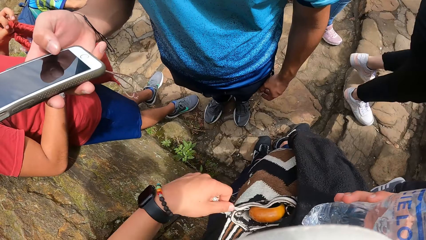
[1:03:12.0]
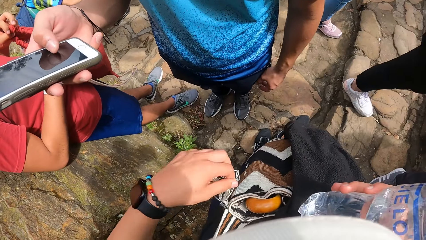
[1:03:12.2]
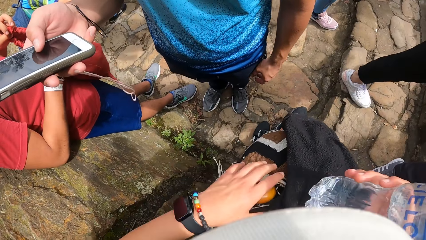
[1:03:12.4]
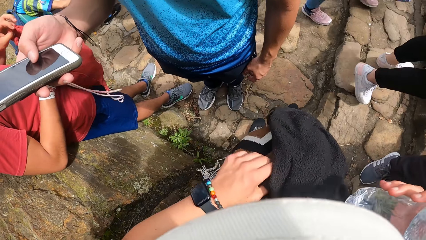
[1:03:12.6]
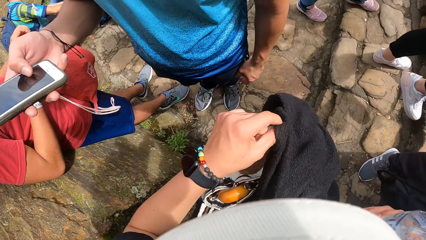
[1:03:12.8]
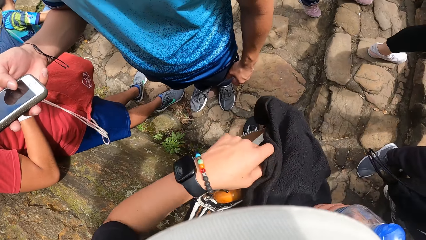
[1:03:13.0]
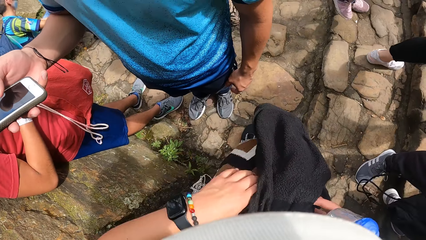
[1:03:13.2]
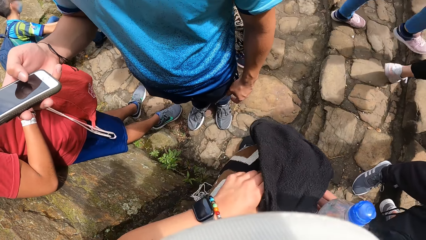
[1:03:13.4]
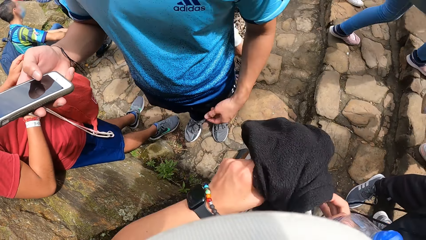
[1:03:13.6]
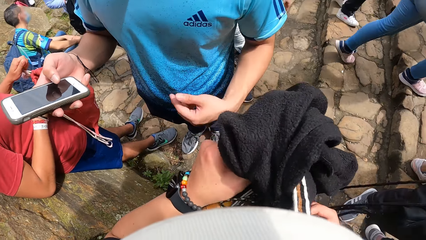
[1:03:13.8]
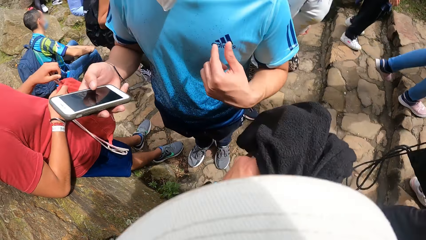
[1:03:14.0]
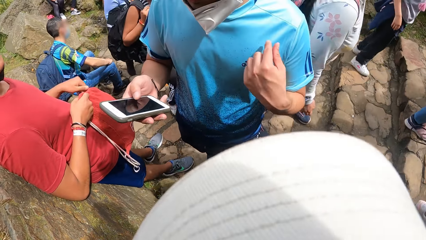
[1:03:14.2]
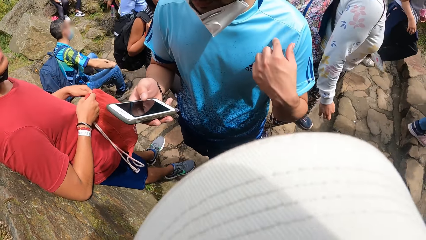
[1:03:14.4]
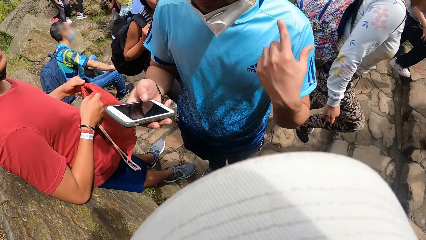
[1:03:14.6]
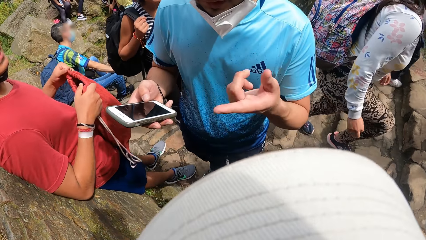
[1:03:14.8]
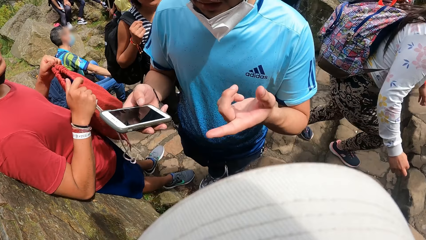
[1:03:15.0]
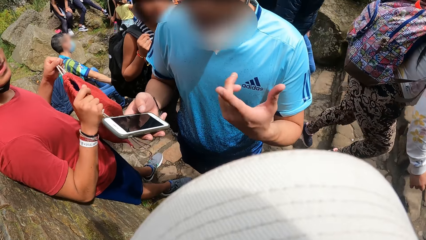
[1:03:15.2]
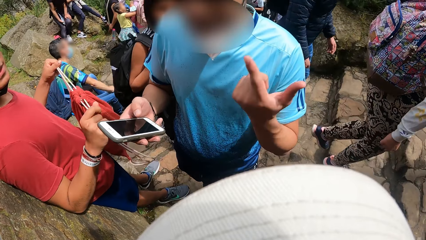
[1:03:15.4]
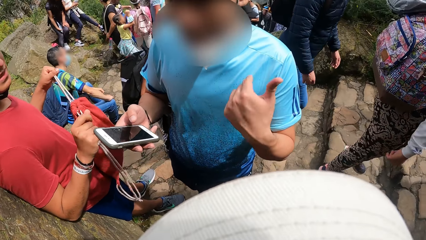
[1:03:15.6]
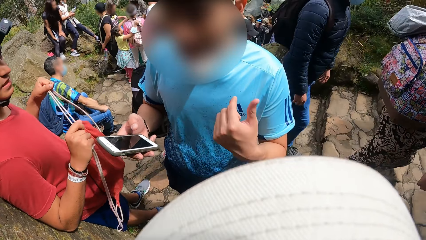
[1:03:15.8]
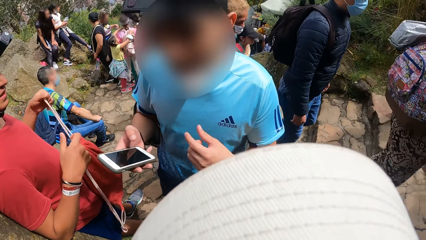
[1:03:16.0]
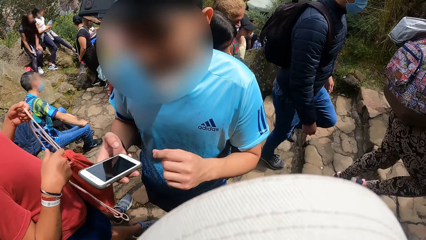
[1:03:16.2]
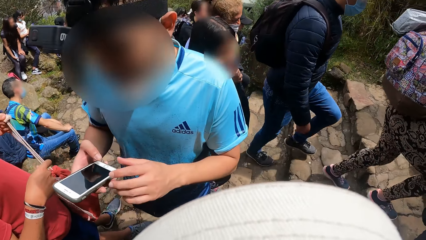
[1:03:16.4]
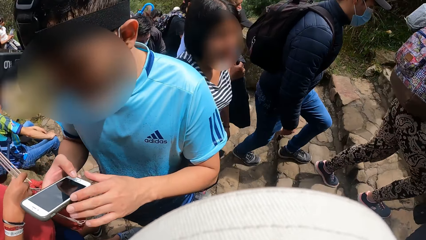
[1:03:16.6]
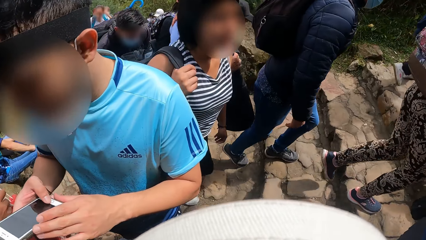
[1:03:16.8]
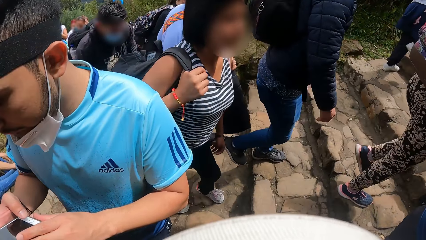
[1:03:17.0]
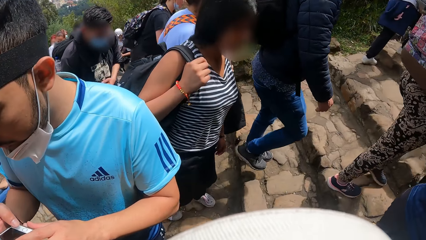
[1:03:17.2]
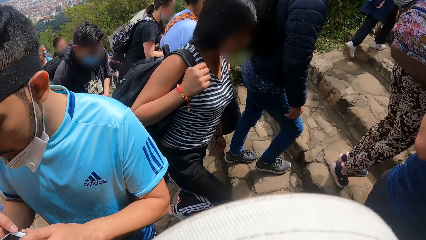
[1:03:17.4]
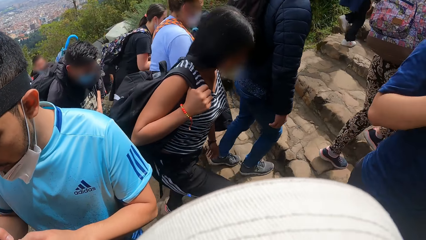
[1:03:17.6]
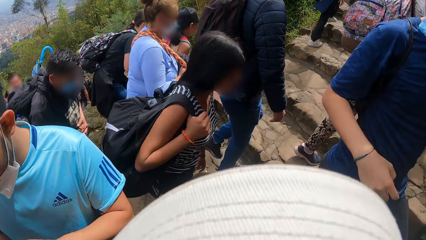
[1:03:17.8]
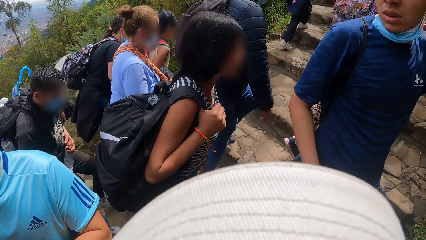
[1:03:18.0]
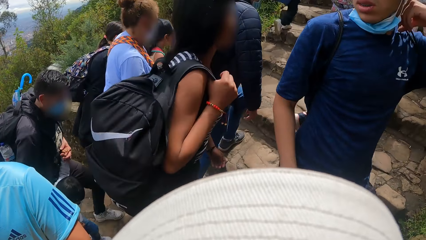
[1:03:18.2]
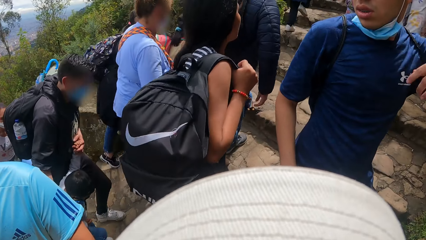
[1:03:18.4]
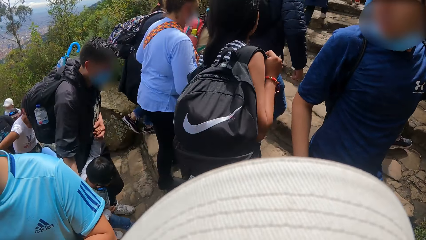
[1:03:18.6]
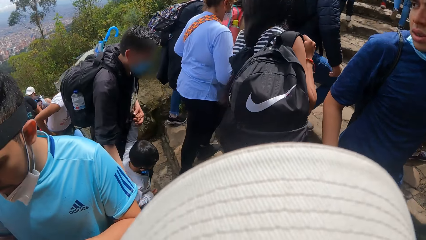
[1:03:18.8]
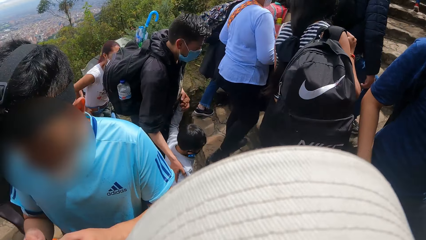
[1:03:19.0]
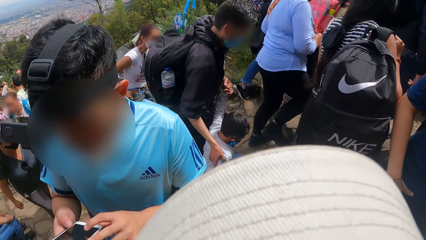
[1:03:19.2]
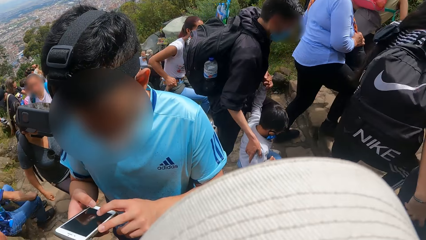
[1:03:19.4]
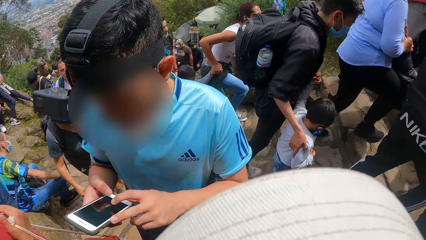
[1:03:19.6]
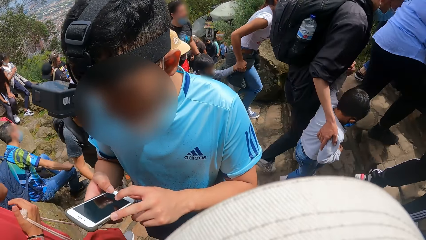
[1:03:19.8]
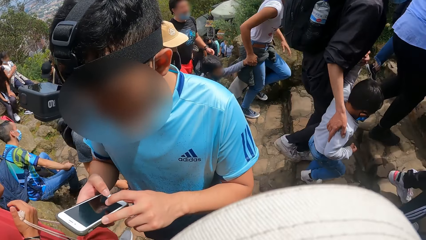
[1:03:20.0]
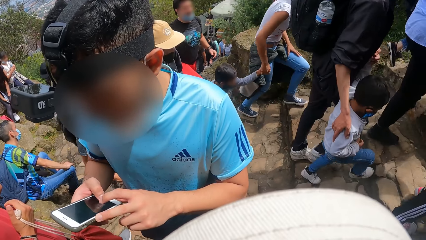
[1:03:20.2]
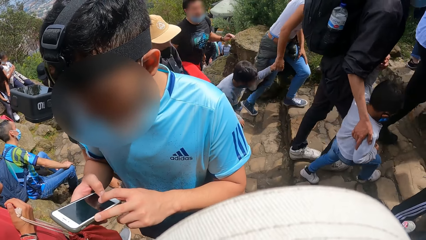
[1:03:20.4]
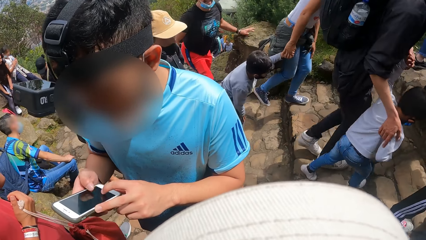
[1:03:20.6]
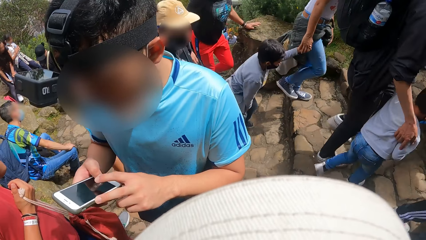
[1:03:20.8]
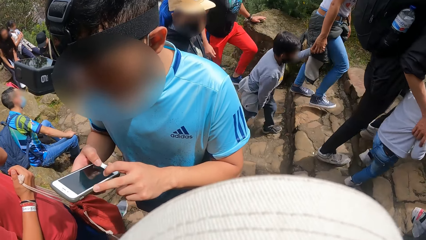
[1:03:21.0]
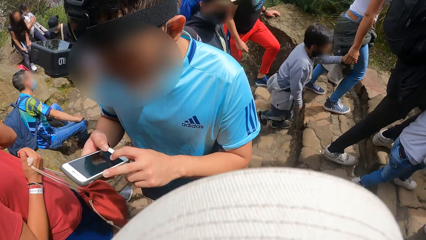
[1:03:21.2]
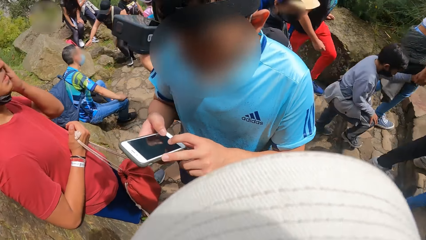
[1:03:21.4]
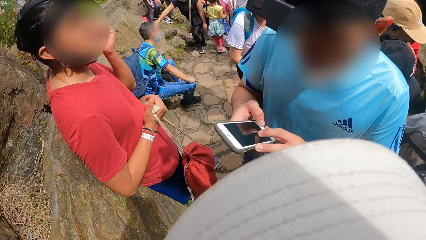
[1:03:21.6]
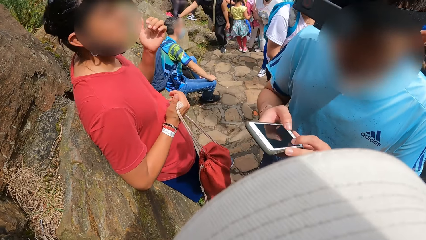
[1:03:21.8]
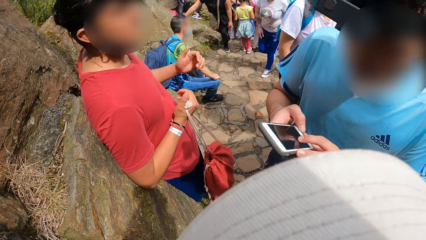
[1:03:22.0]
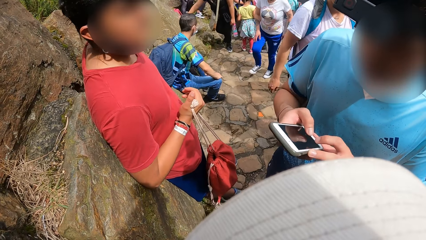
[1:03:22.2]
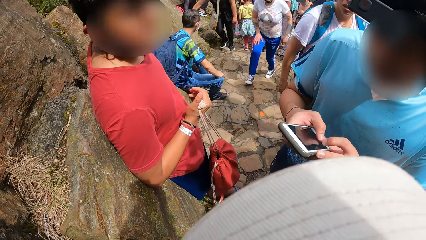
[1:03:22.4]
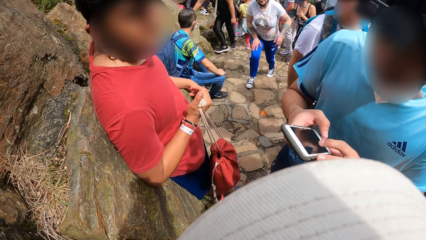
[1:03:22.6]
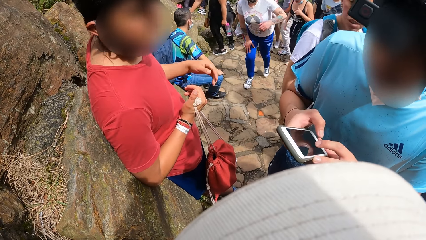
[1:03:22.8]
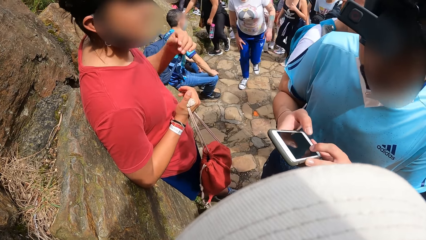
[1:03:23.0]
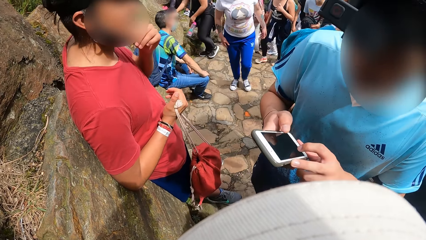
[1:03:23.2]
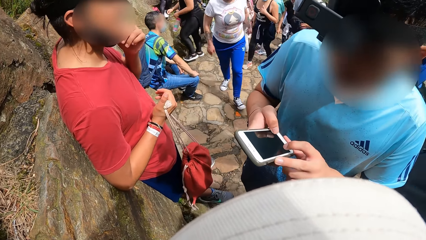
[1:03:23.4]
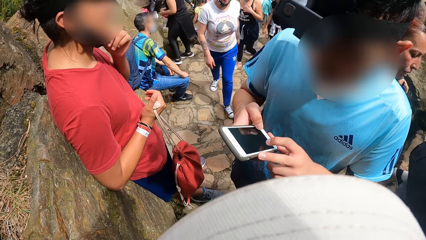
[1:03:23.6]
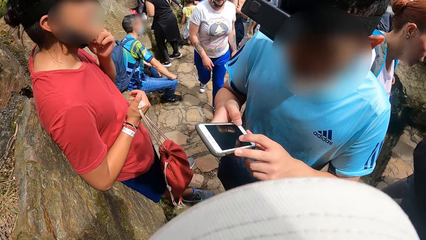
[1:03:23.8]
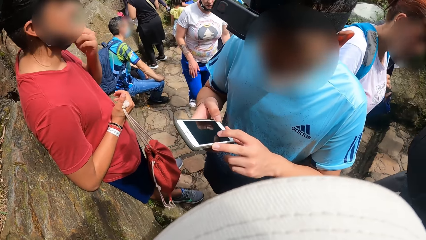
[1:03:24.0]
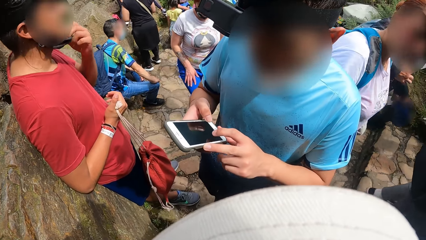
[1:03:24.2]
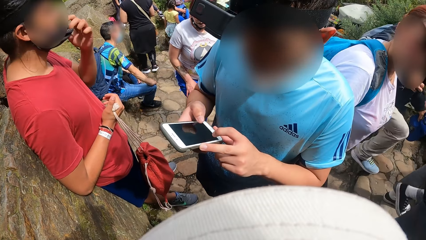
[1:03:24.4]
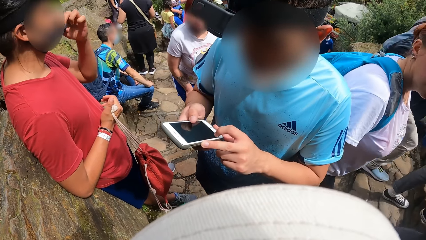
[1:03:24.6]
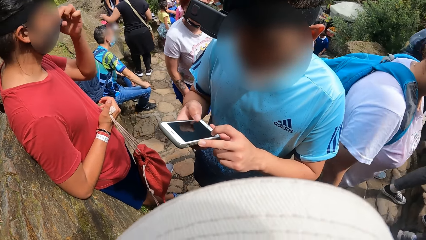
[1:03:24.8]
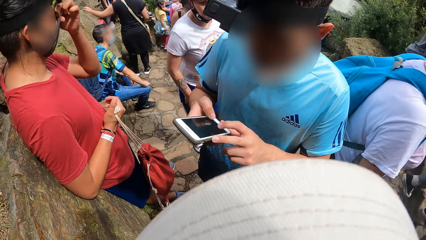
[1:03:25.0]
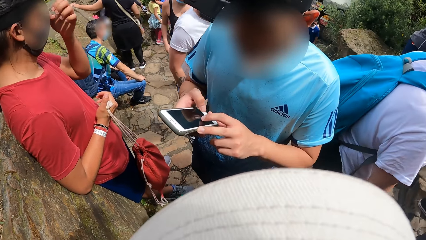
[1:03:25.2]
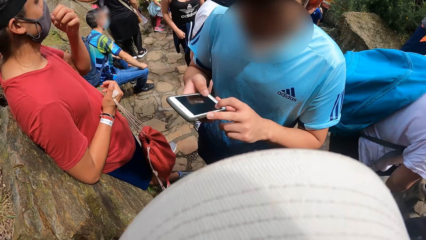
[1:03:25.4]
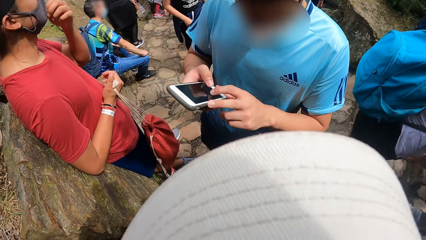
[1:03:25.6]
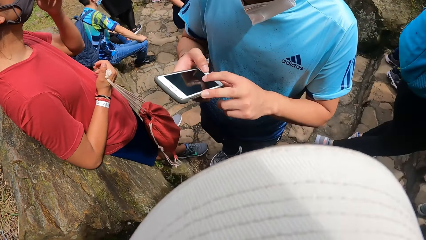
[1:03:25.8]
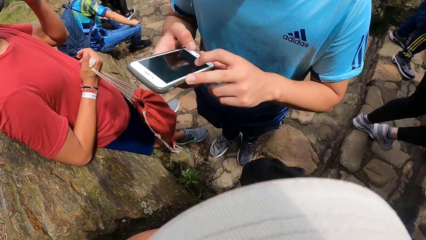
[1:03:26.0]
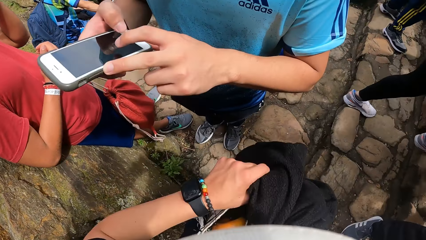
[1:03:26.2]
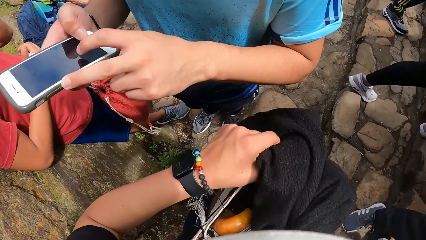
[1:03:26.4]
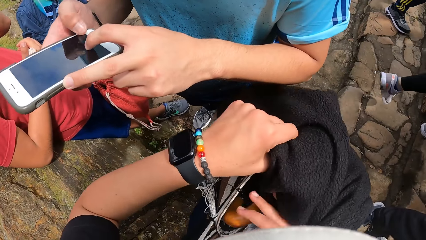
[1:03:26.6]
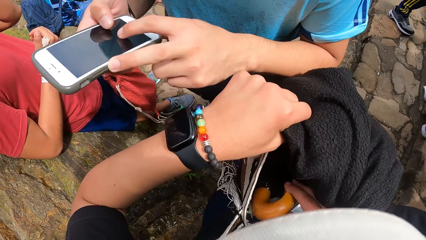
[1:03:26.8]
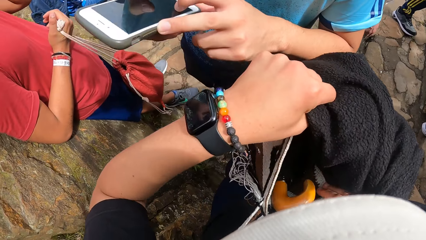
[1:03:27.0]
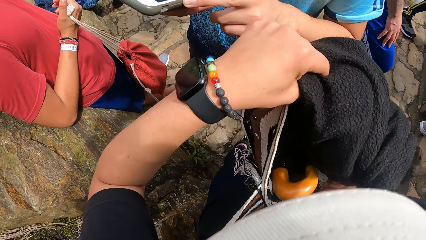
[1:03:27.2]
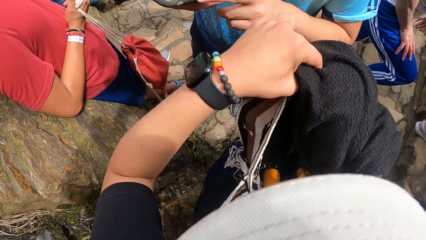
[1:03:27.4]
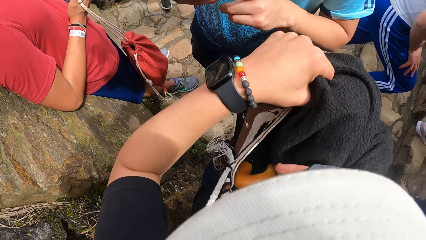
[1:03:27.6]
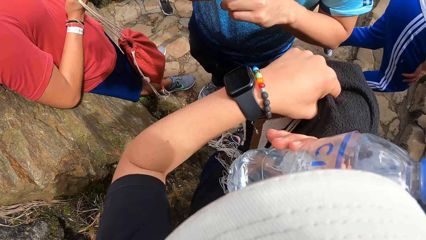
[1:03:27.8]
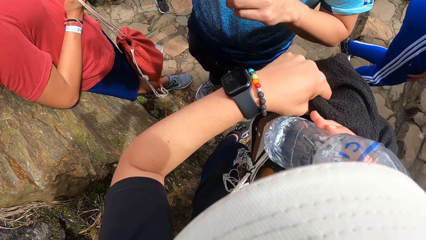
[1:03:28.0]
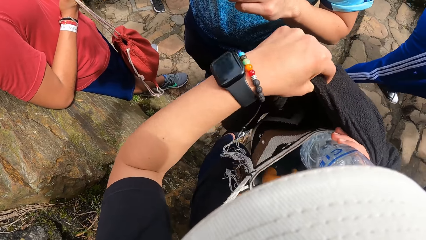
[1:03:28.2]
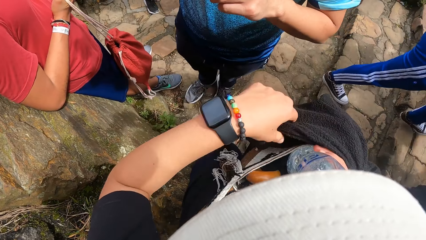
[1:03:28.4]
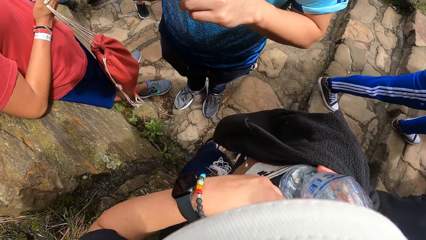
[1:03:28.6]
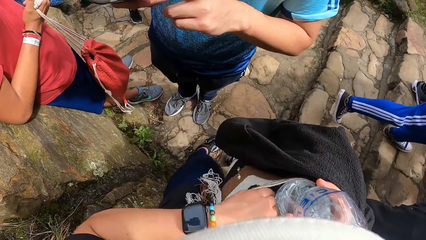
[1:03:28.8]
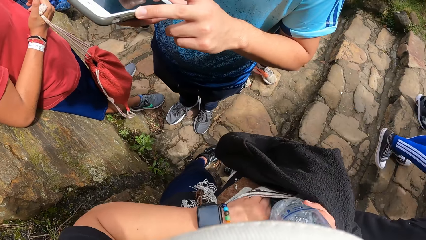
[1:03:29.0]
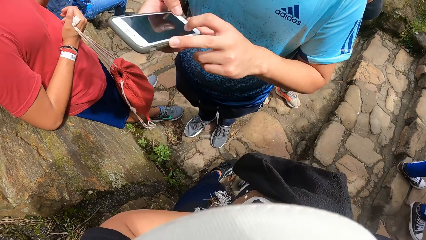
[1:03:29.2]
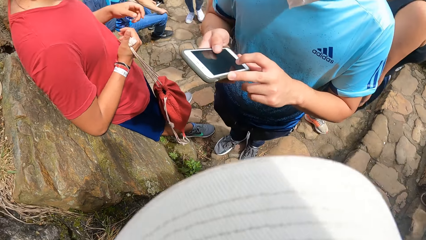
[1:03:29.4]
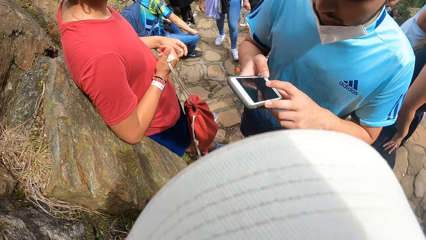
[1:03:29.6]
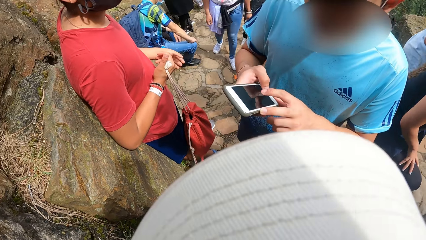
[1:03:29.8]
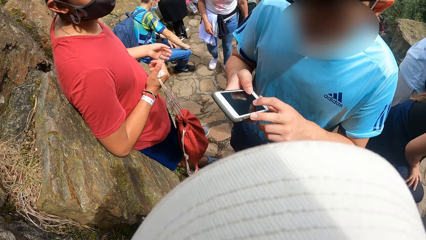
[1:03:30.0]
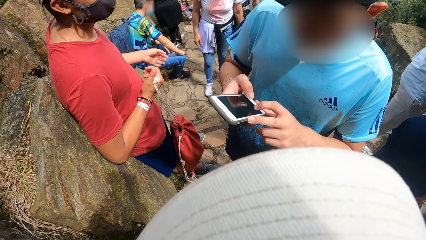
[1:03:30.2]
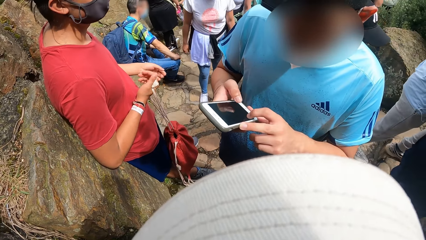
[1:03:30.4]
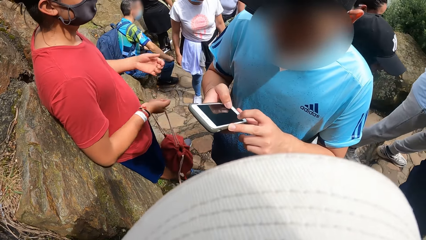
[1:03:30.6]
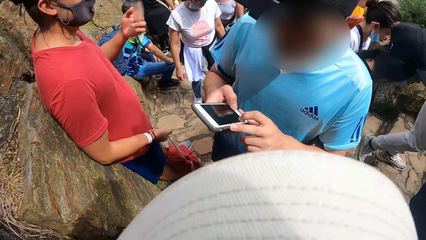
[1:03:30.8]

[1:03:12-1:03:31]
The camera wearer touches the bag on his thigh with his left hand. He adjusts the cloth on the bag on his thigh with his left hand. He picks up the cloth from the bag with his left hand. A man gesticulates with his left hand. Another man holds the knapsack in his right hand. The camera wearer puts the bottle into the bag with his right hand.
